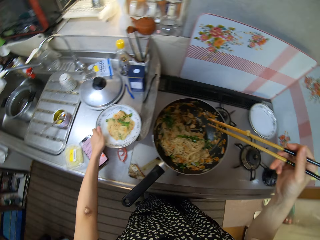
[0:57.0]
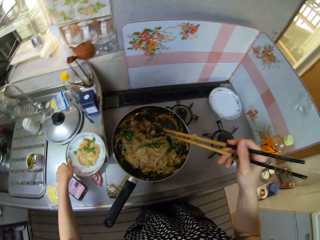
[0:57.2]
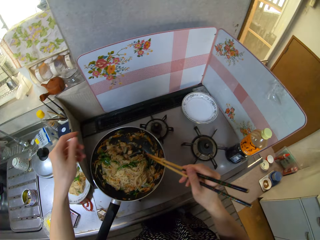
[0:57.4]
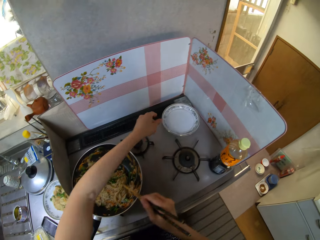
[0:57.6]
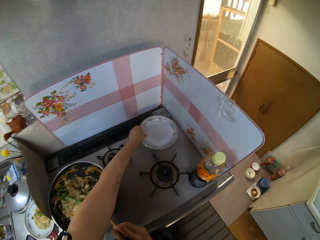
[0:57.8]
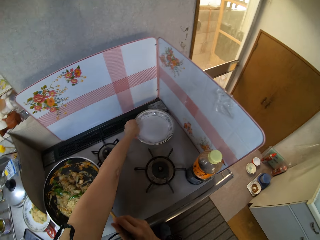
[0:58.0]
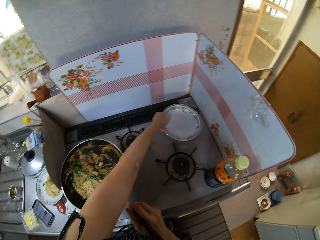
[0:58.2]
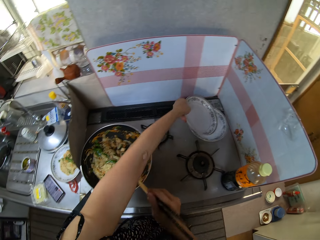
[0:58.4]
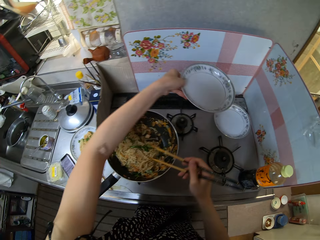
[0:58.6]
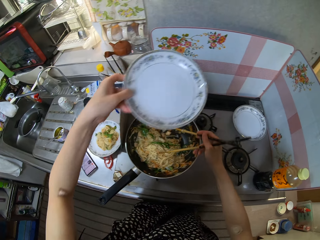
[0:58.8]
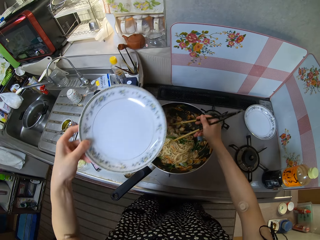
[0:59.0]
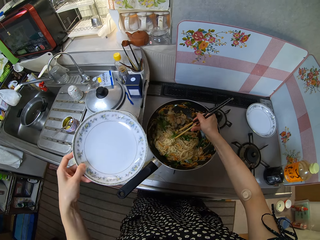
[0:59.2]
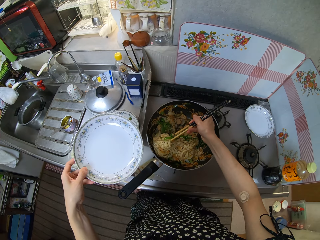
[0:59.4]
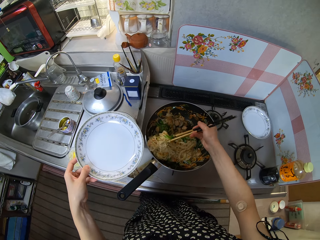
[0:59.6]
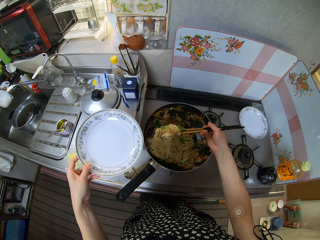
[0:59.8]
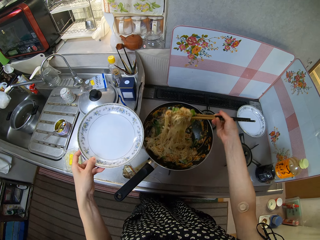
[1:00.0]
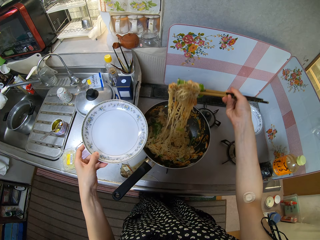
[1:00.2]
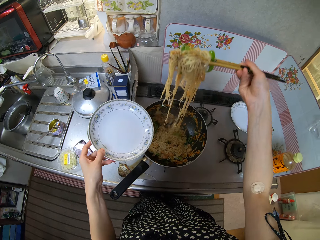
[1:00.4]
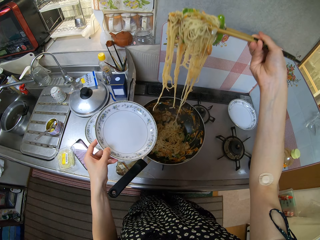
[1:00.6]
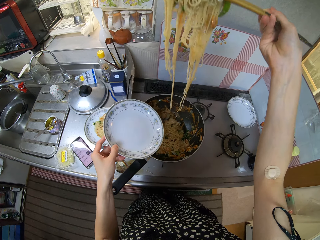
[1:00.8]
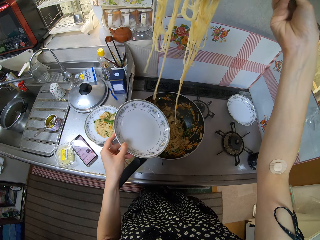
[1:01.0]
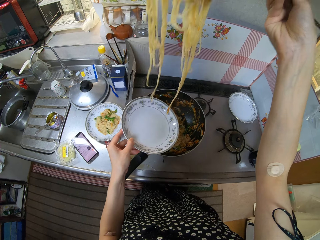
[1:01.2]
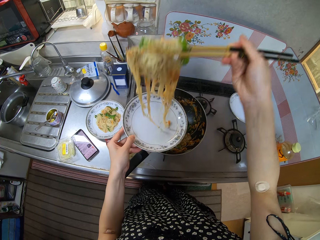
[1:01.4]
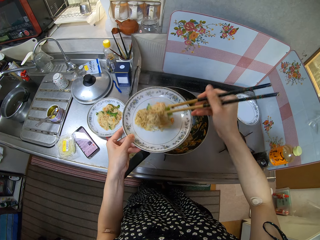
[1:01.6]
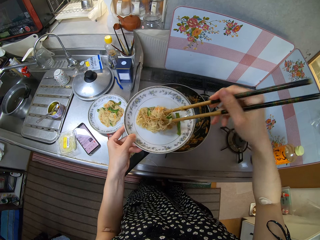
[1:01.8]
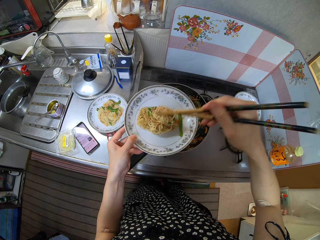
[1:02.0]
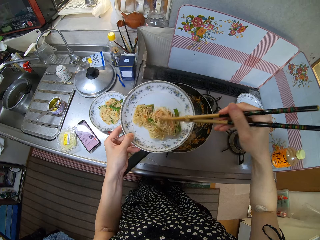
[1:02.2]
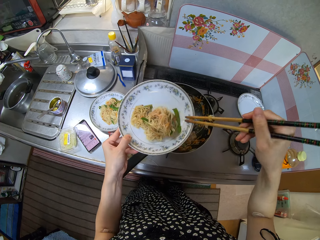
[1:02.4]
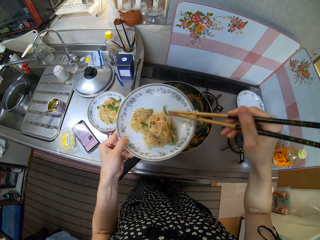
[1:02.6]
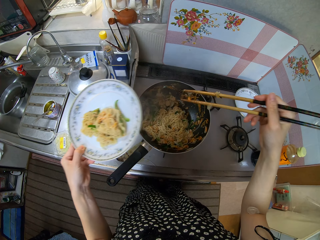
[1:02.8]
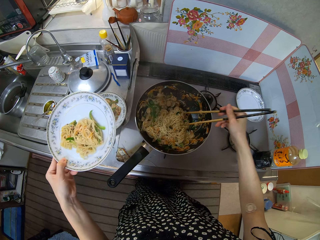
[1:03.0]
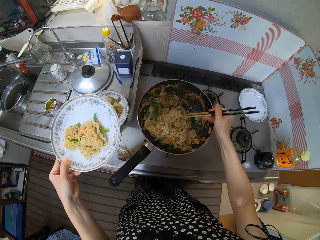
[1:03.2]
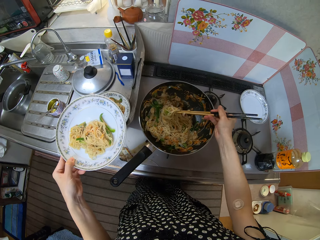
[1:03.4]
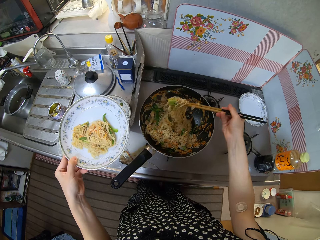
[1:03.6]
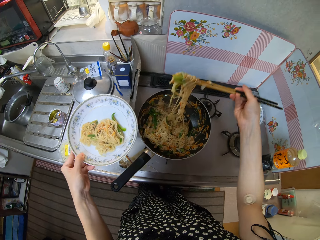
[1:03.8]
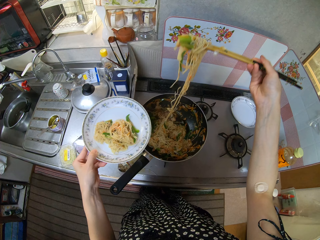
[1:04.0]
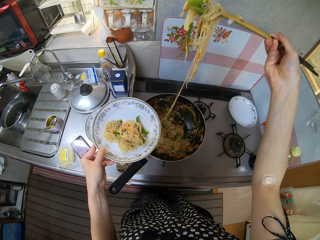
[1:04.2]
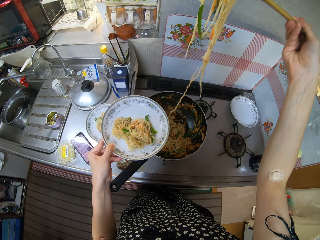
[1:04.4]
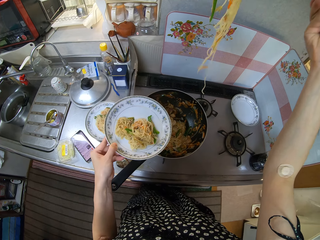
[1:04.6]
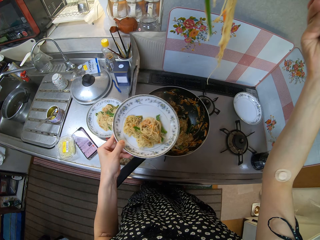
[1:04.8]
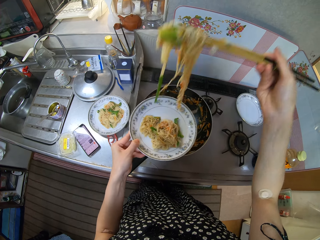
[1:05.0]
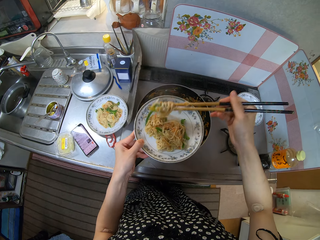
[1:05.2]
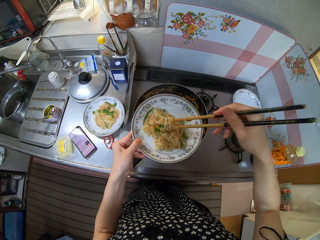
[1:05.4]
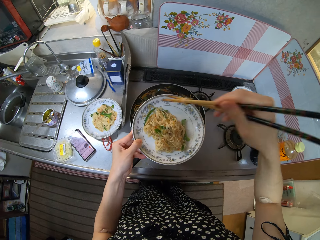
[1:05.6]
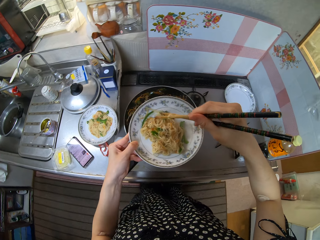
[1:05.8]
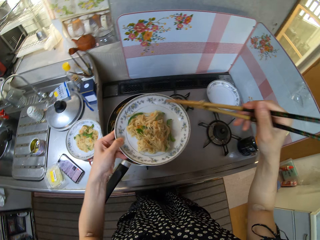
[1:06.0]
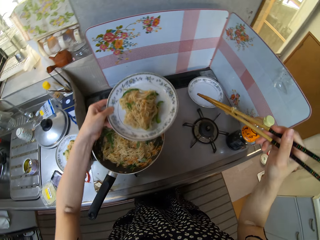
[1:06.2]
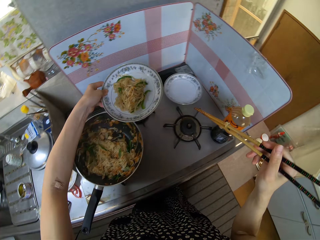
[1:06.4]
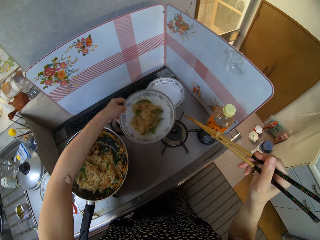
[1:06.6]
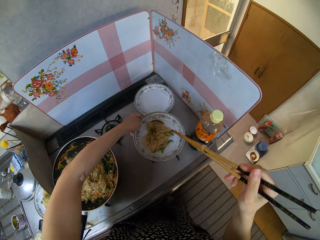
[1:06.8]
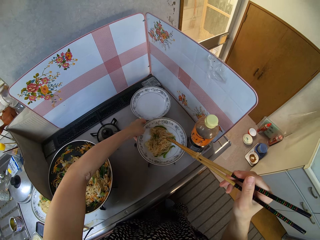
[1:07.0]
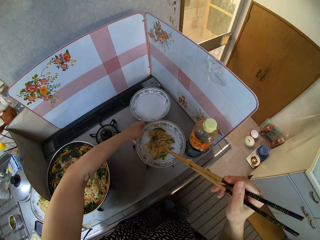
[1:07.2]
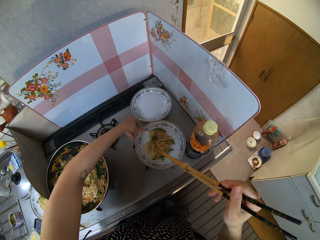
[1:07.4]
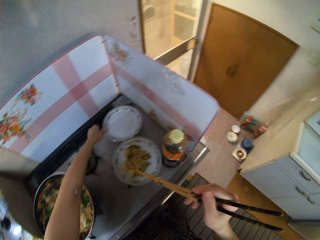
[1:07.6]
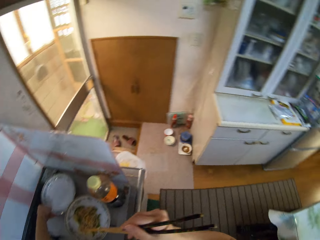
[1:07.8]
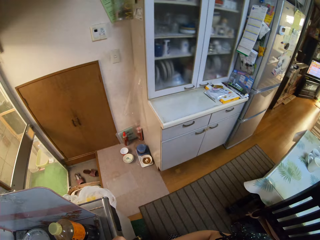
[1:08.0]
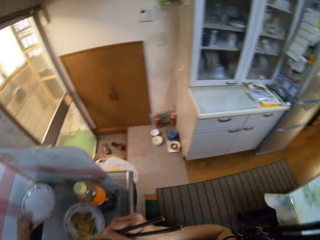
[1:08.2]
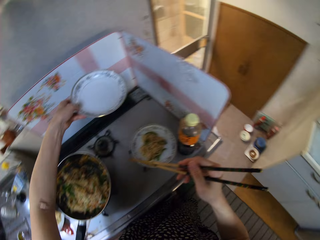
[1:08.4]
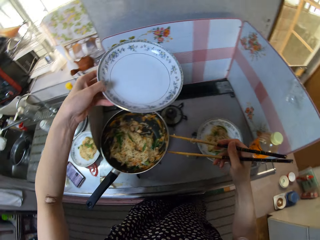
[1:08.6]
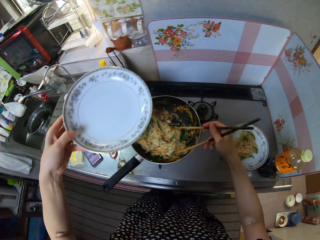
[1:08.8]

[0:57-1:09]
The camera wearer picks a plate from the cooker table with his left hand. He takes noodles from the frying pan with the chopsticks in his right hand. He puts the noodles in the plate with the chopsticks in his right hand. He takes noodles from the frying pan with the chopsticks in his right hand. He puts the noodles in the plate with the chopsticks in his right hand. He drops the plate with noodles on the cooker with his left hand. He picks a plate from the cooker table with his left hand.

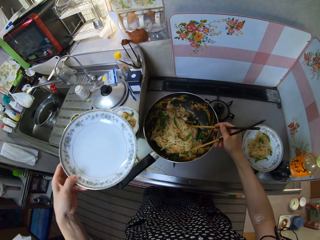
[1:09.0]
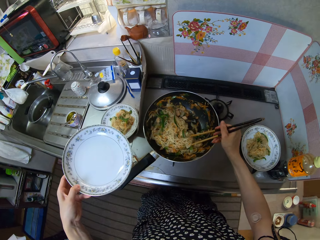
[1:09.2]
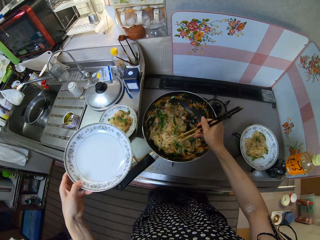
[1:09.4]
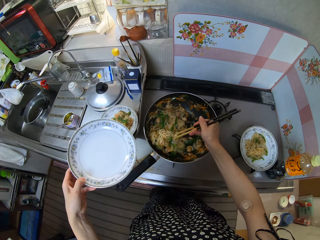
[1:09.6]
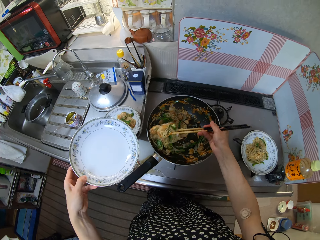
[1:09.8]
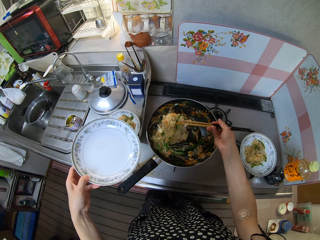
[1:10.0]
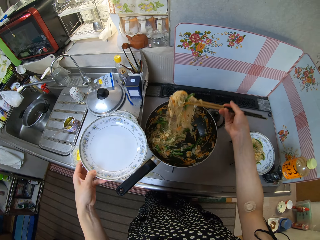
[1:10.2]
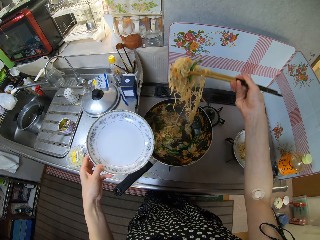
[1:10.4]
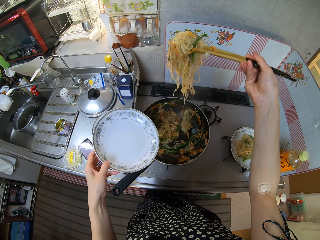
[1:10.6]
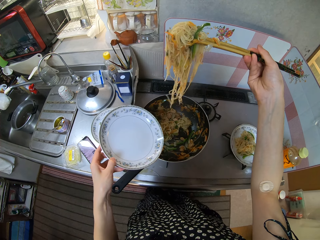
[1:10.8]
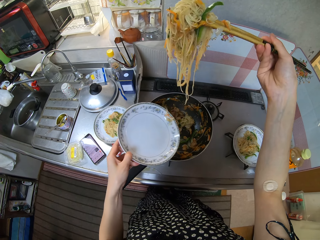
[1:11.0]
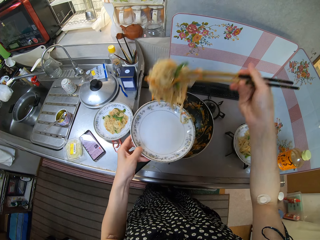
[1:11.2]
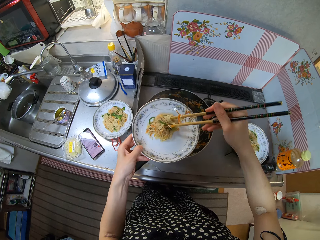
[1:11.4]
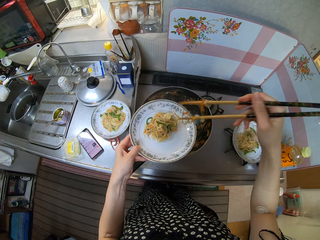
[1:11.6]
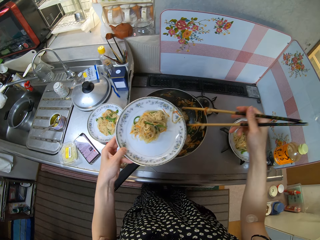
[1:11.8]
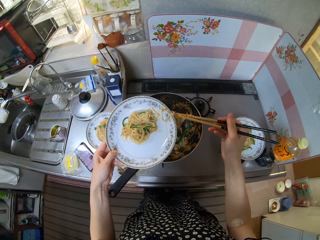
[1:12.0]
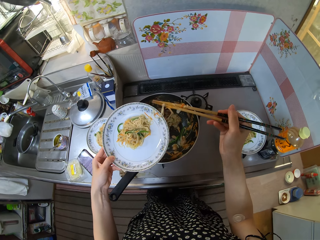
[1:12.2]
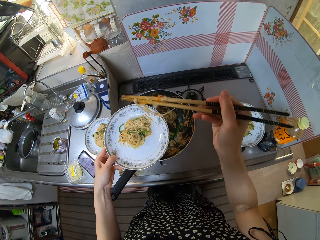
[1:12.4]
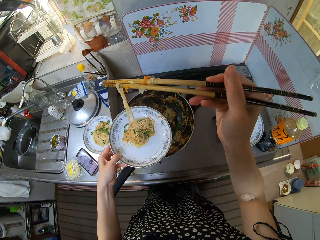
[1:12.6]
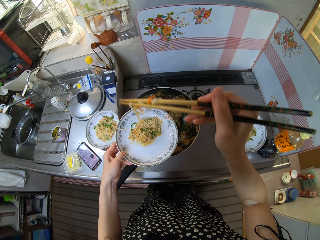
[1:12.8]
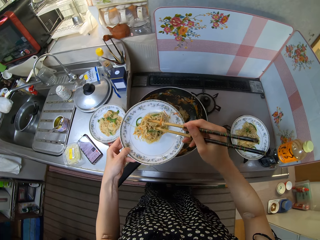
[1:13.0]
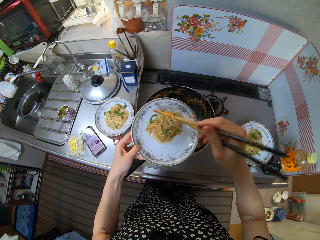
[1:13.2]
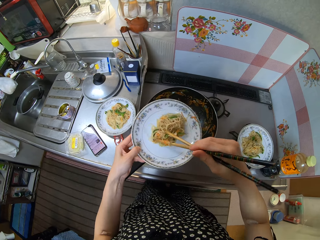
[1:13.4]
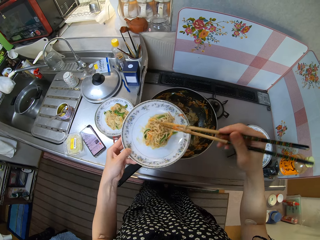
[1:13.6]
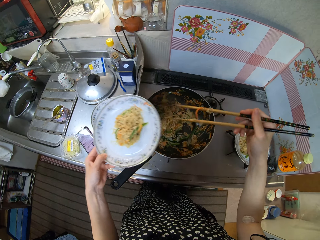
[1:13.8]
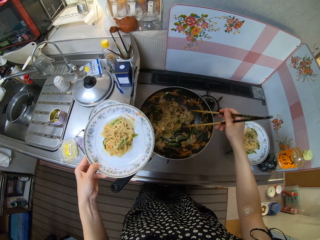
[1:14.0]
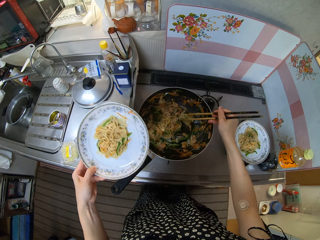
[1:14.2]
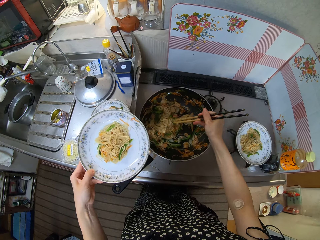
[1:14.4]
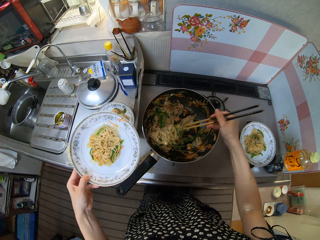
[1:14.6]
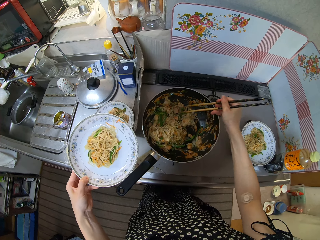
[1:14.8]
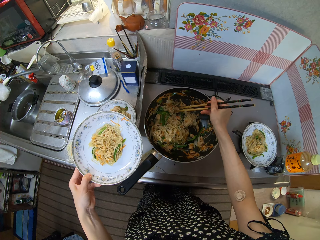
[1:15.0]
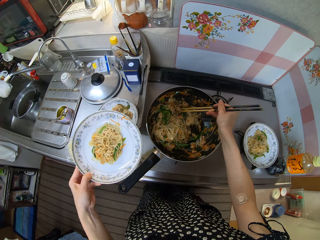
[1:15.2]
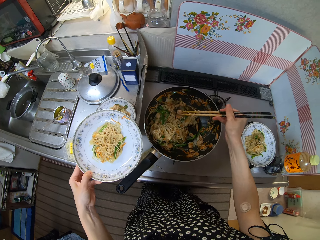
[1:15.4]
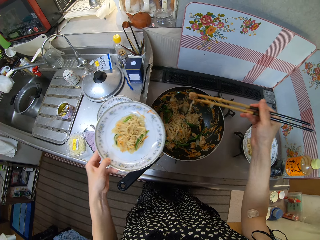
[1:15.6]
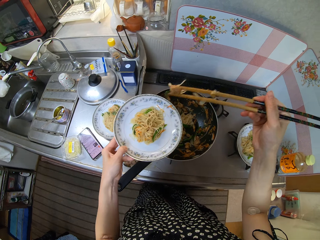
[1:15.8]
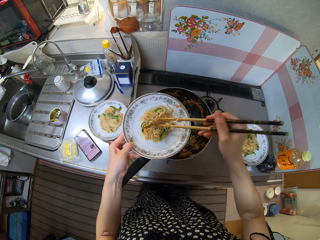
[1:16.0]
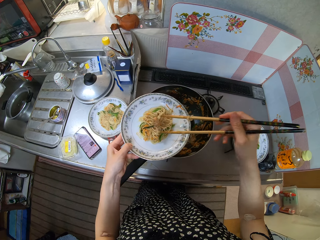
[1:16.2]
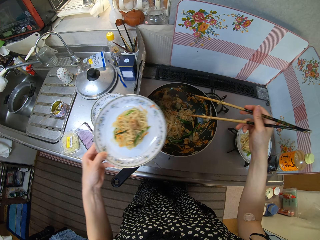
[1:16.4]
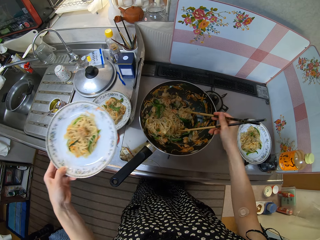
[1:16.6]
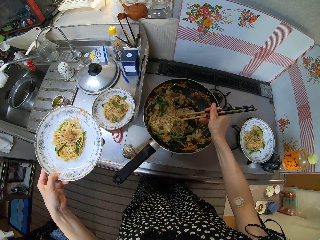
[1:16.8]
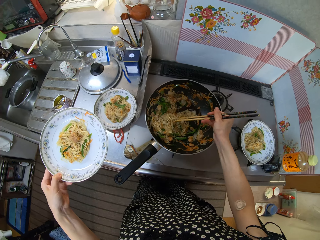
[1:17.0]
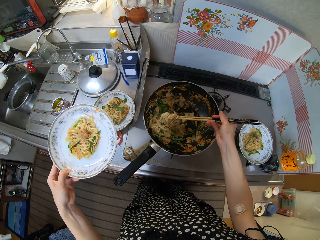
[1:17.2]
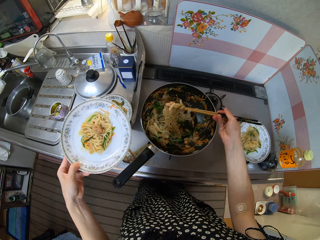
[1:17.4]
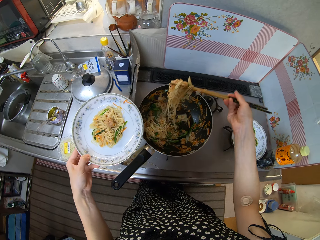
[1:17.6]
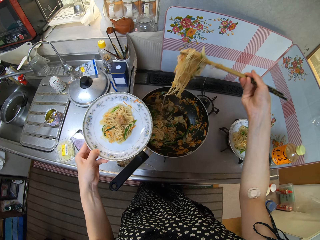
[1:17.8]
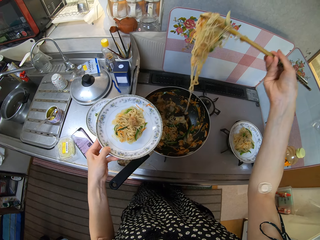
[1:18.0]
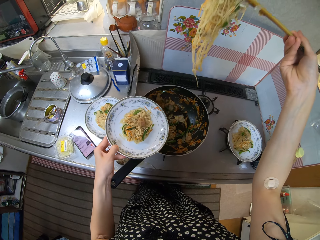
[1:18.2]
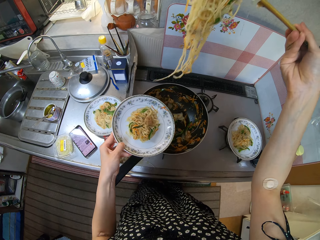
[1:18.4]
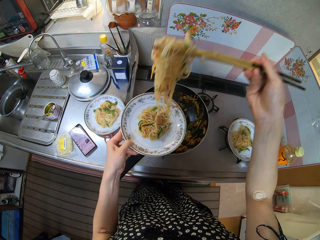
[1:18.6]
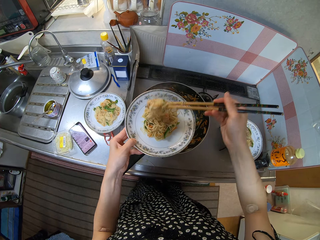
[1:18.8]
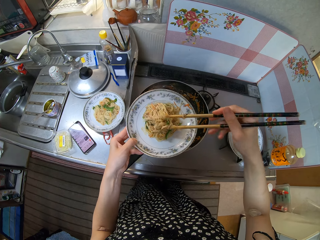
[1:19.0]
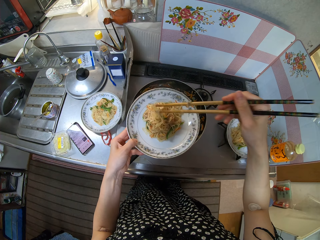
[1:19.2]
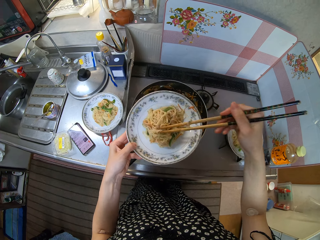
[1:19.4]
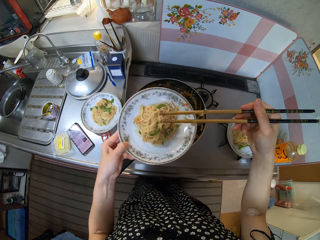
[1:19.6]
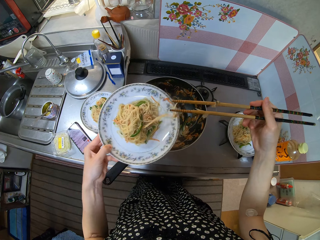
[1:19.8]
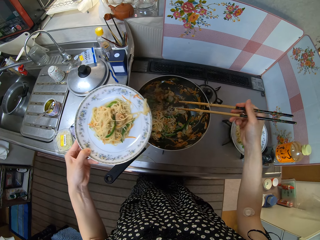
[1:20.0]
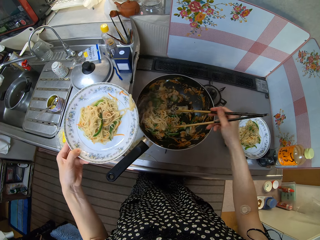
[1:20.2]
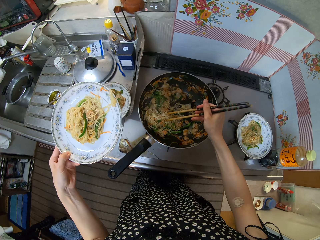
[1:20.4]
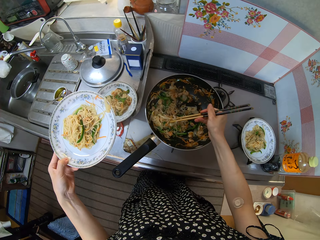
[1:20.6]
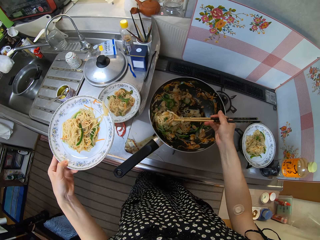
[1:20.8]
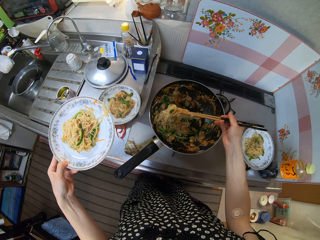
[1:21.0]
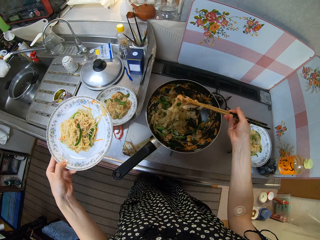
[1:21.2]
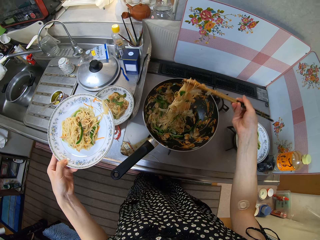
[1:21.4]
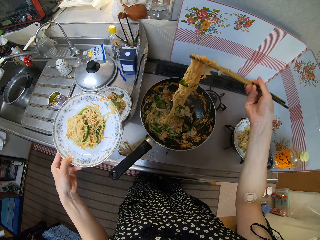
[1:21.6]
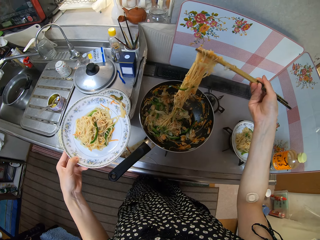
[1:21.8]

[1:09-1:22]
The camera wearer takes noodles from the frying pan with the chopsticks in his right hand. He puts the noodles in the plate with the chopsticks in his right hand. He takes noodles from the frying pan with the chopsticks in his right hand. He puts the noodles in the plate with the chopsticks in his right hand. He takes noodles from the frying pan with the chopsticks in his right hand. He puts the noodles in the plate with the chopsticks in his right hand. He takes noodles from the frying pan with the chopsticks in his right hand.
